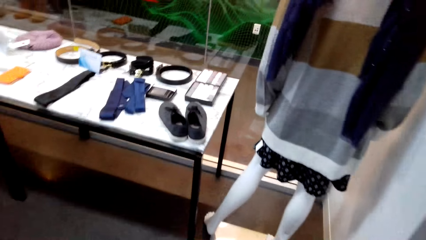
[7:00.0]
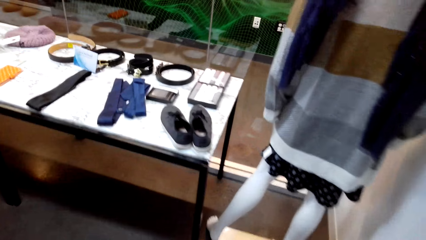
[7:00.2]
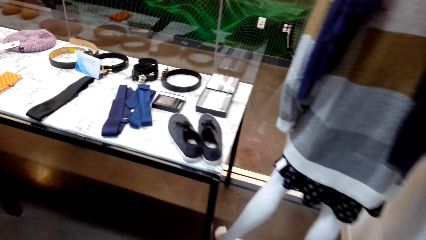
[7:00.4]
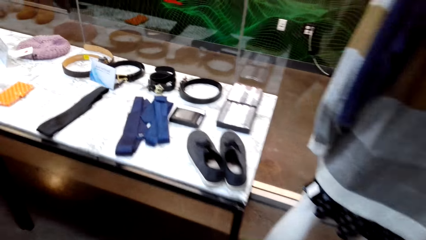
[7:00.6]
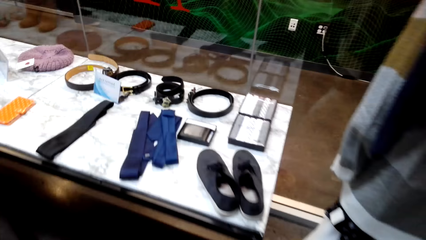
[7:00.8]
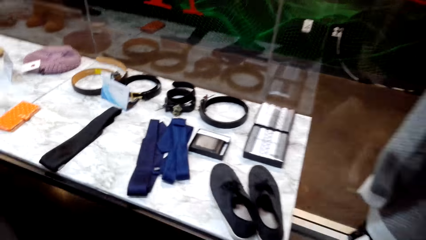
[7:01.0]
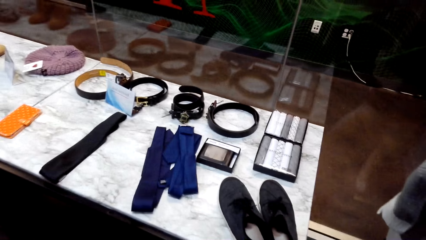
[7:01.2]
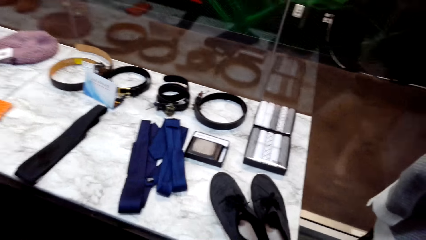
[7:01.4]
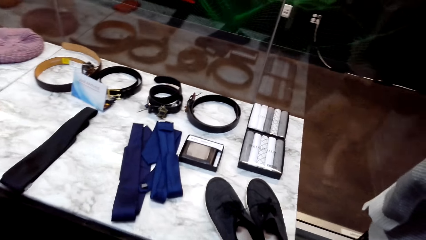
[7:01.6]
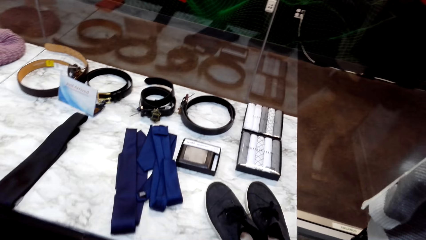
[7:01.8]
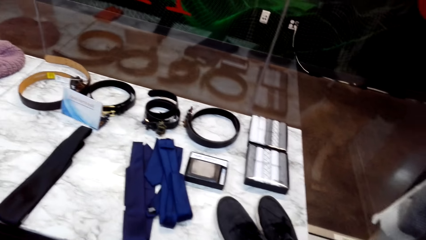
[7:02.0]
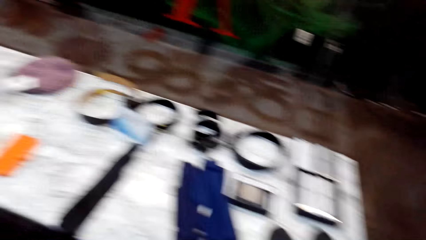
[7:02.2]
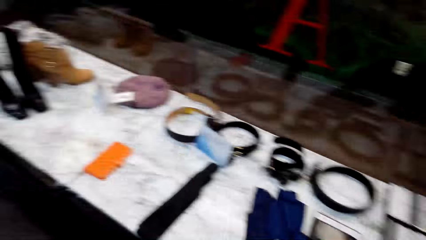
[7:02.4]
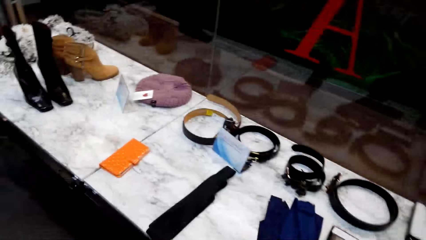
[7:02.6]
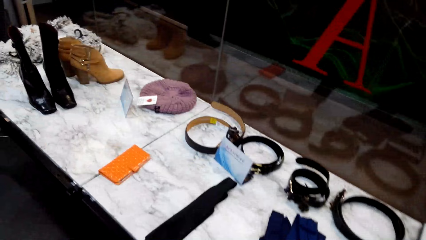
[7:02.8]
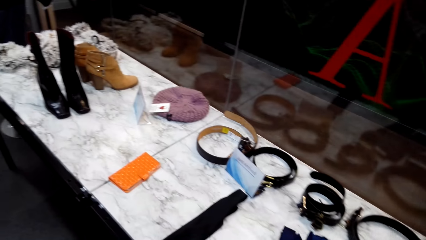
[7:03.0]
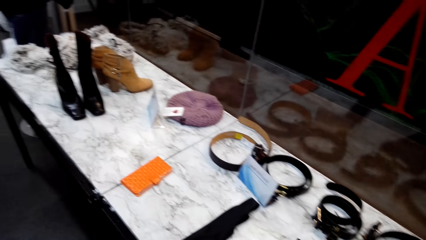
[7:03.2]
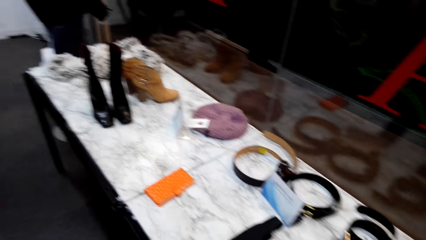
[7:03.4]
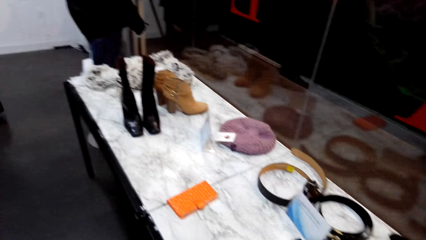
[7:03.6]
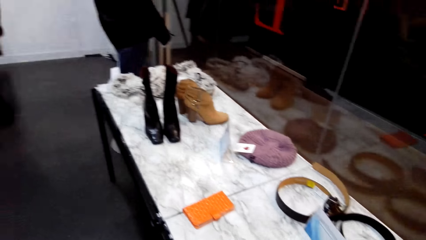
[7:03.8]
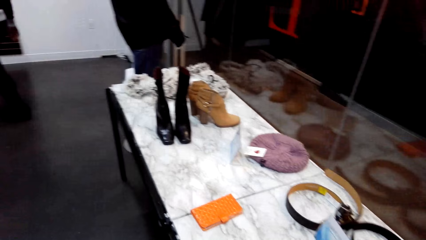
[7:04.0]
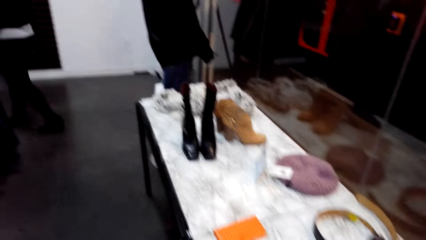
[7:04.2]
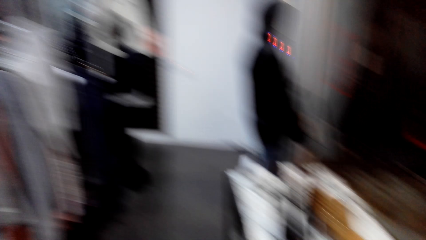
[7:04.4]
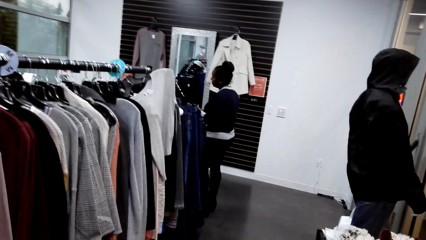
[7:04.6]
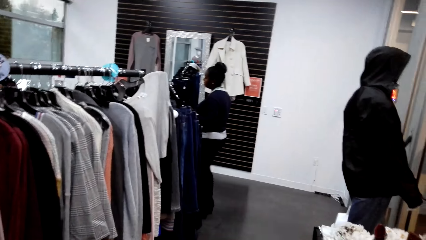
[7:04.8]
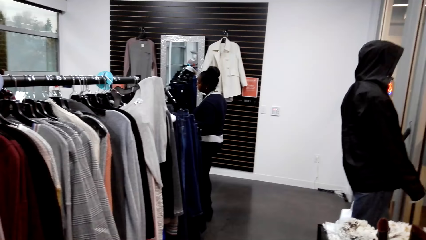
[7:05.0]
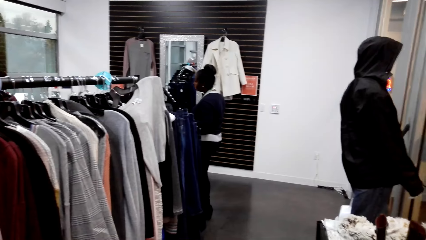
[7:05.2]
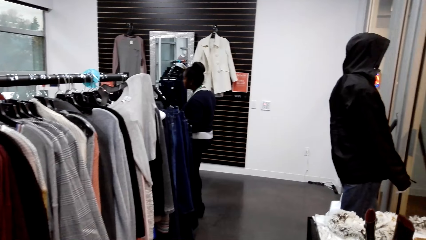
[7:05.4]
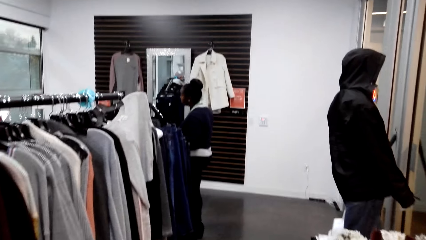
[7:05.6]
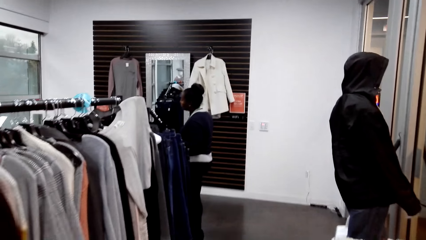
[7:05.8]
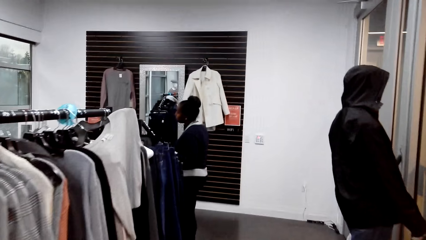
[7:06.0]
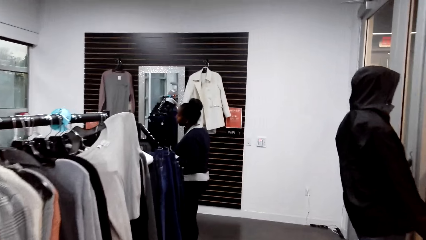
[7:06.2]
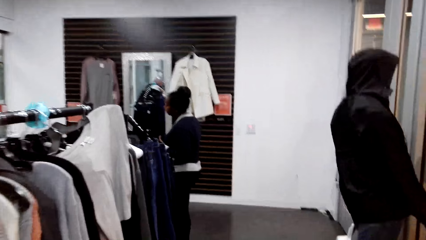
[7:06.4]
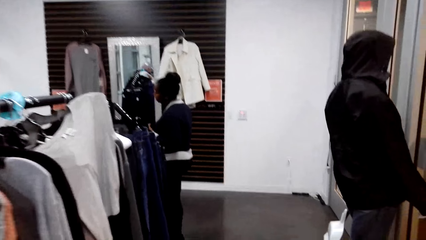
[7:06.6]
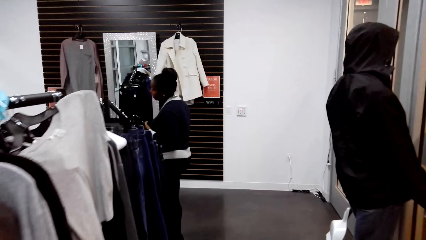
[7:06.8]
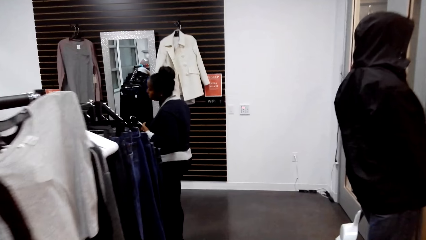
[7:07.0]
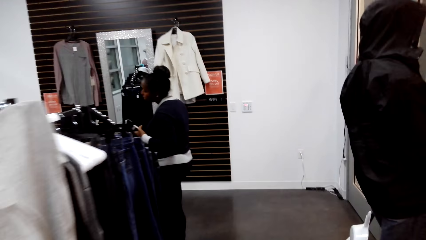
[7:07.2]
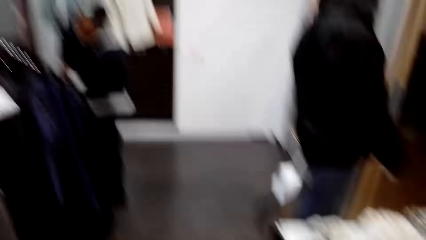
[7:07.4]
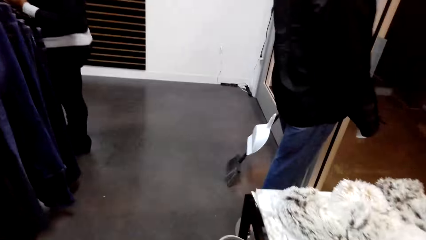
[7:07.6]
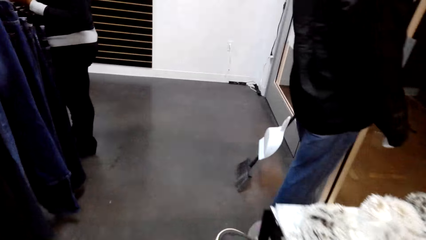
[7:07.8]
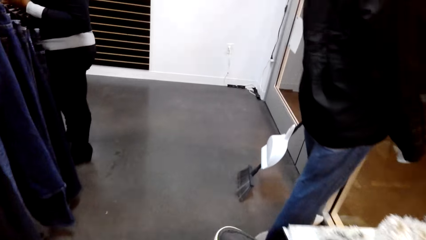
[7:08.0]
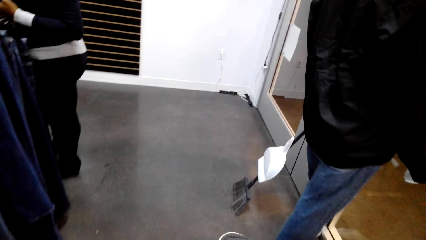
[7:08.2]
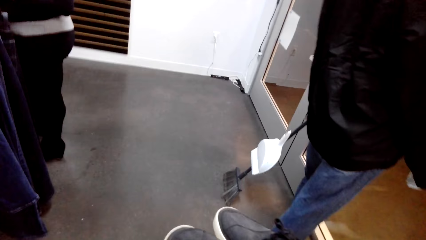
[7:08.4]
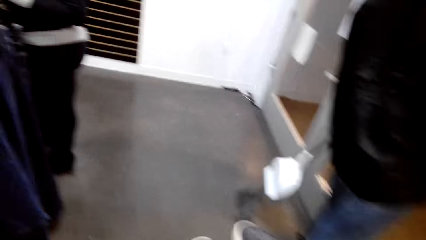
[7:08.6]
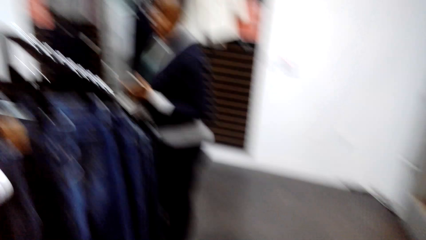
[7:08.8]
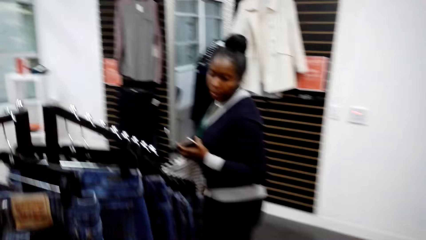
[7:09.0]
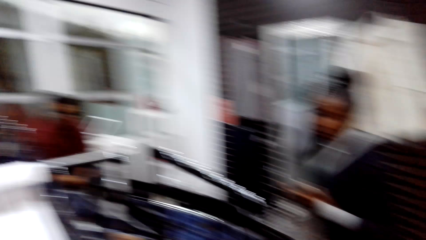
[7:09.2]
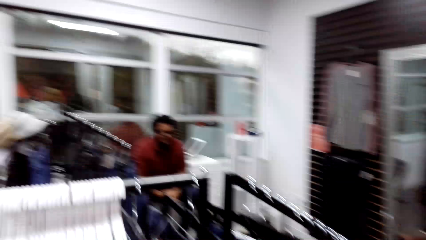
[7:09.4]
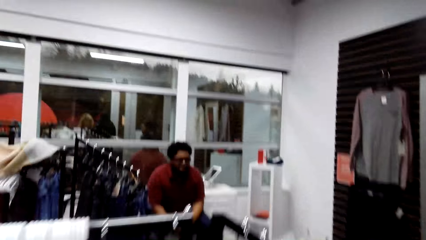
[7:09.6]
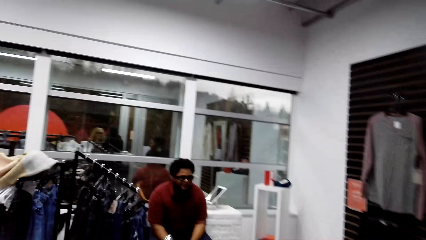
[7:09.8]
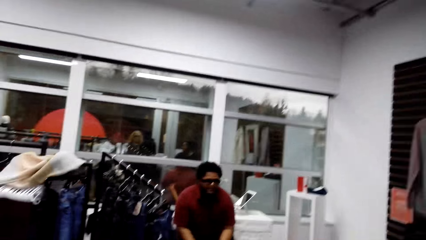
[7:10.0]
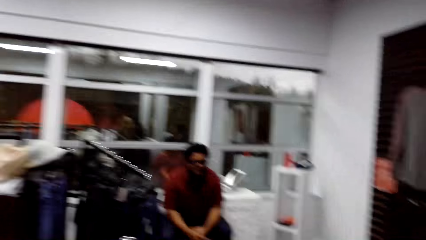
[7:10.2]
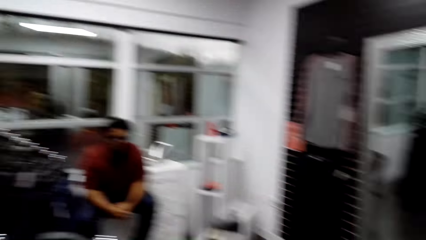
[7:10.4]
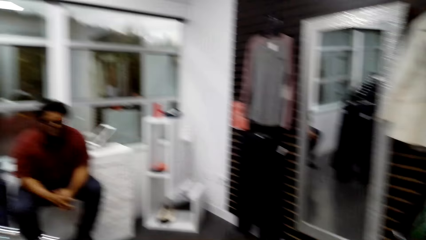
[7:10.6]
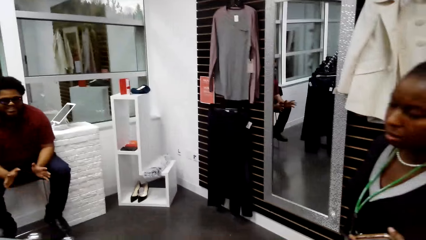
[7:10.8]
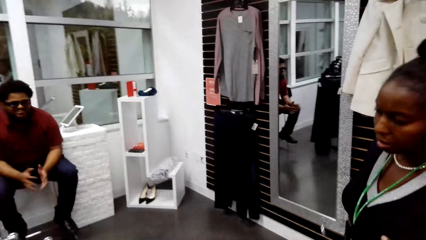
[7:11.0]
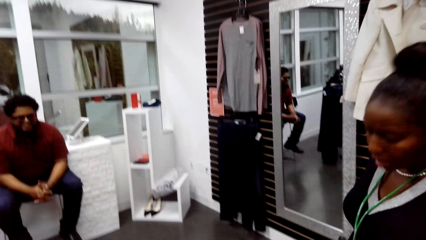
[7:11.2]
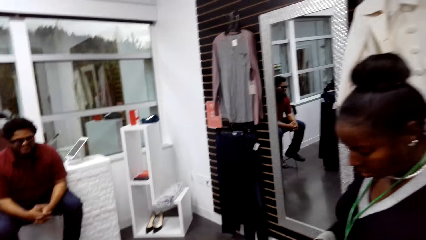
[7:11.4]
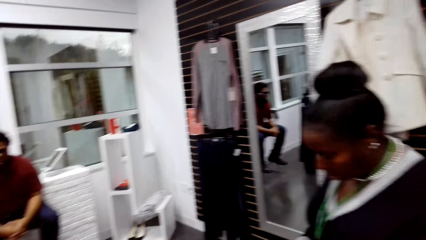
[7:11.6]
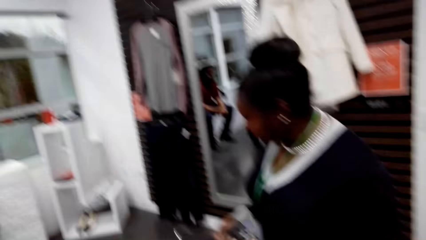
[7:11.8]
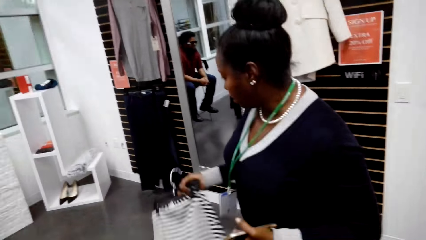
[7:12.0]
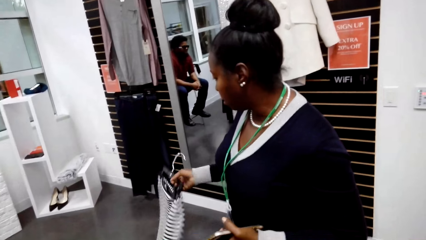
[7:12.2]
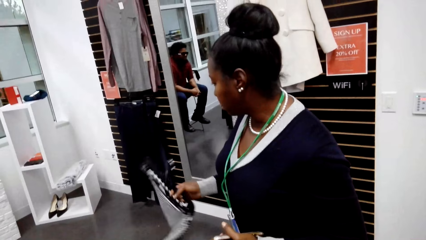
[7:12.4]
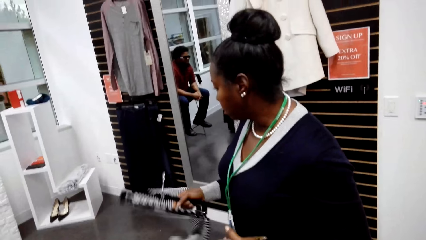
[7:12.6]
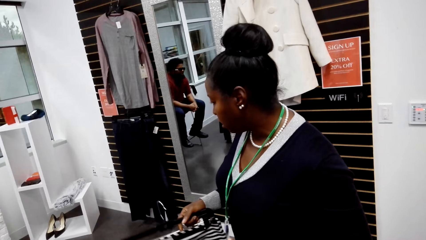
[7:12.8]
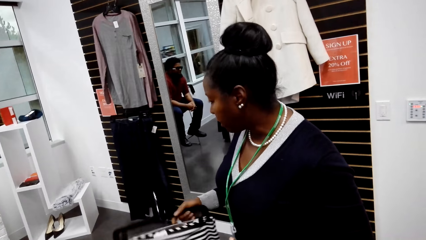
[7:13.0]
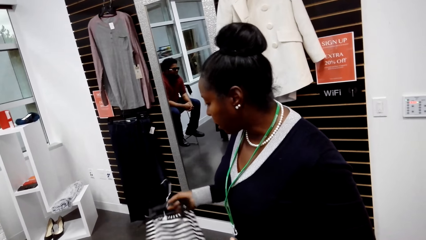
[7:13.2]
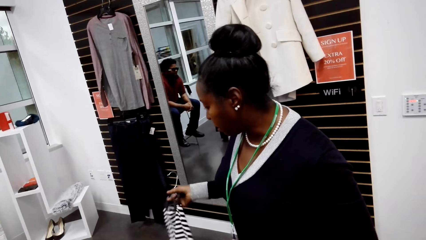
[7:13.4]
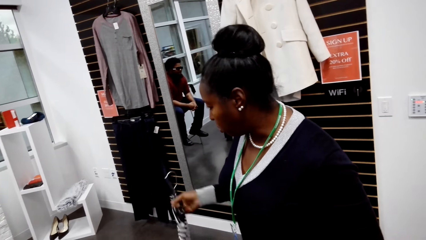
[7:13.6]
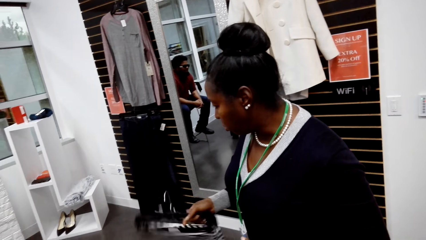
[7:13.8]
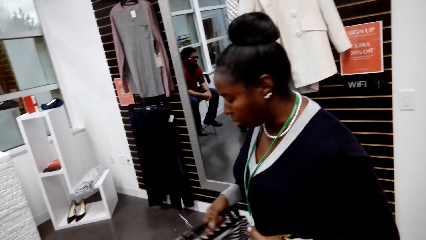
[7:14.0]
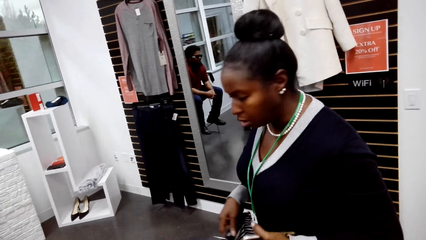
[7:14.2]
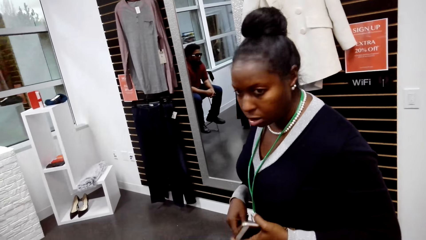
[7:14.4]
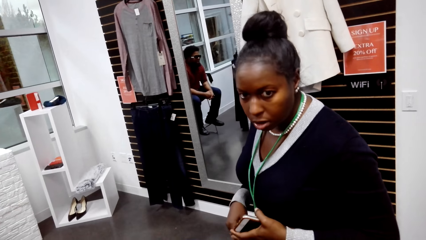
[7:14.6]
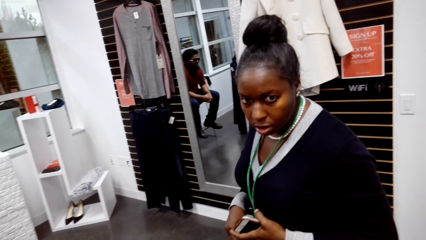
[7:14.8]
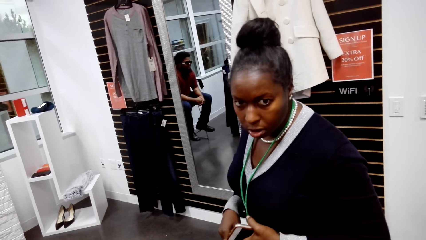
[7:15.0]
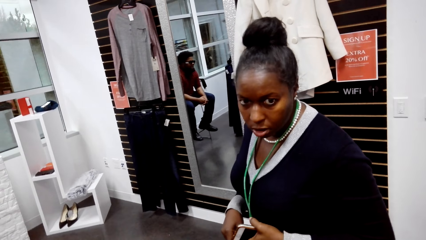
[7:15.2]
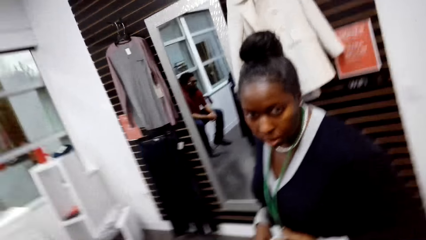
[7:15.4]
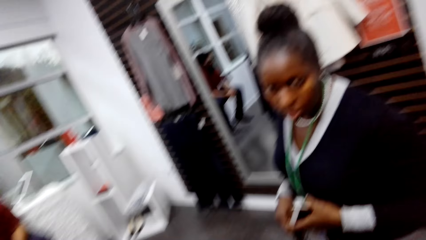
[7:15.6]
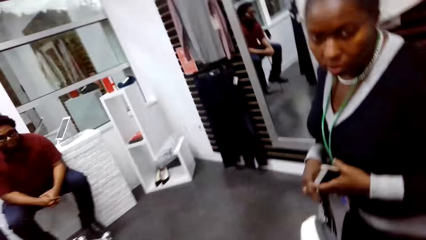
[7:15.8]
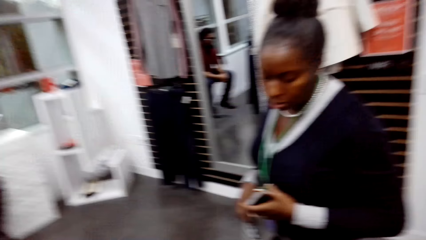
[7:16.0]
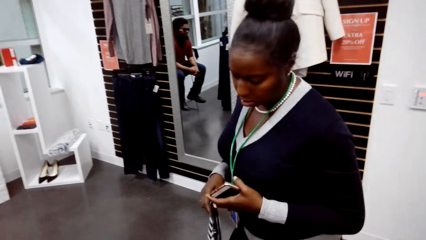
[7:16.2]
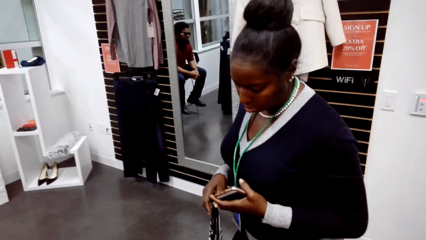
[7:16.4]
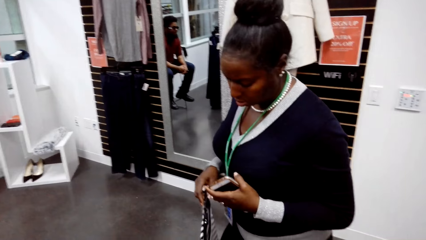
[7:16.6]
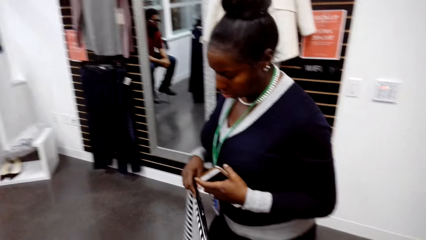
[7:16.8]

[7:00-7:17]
The camera wearer walks in the store. They converse with a woman and a cashier and walk towards the woman. The woman holds a skirt and cellphone on her hands. The camera wearer converses with the woman and the cashier.
